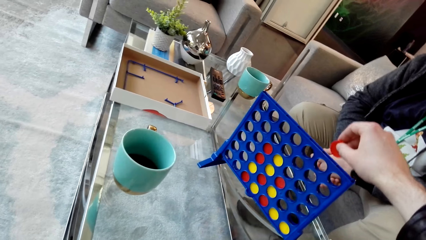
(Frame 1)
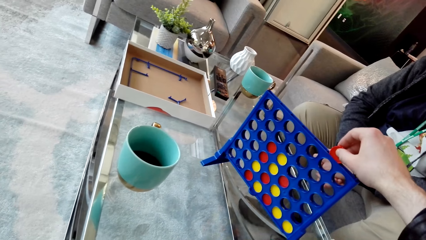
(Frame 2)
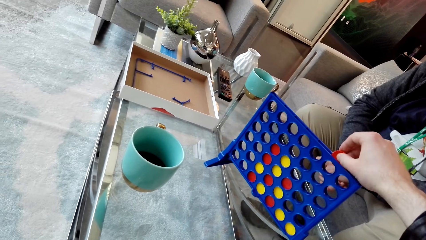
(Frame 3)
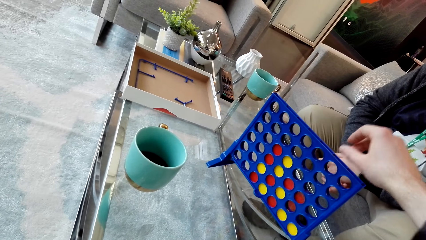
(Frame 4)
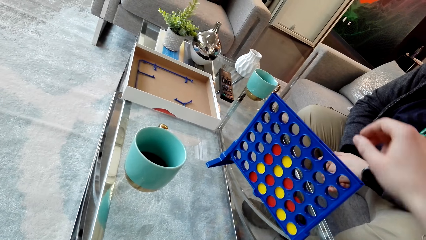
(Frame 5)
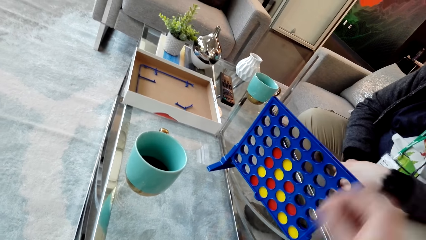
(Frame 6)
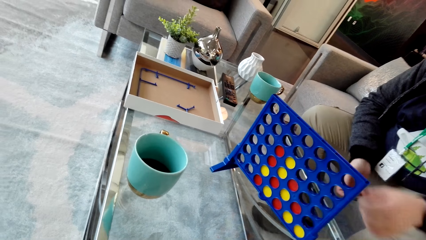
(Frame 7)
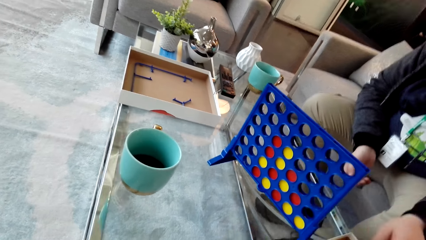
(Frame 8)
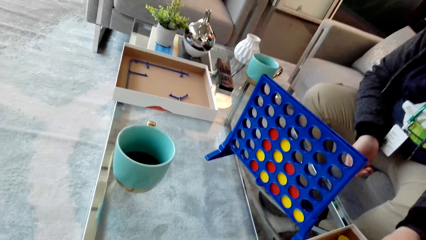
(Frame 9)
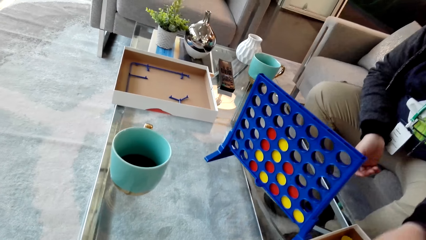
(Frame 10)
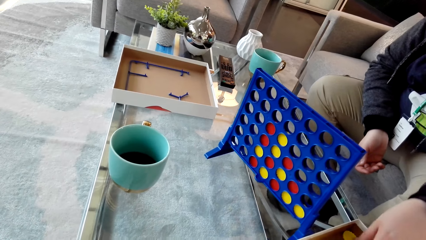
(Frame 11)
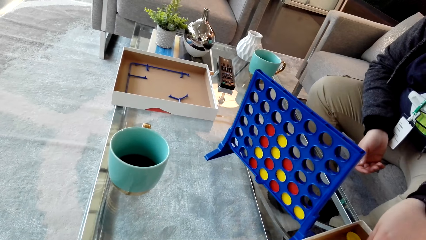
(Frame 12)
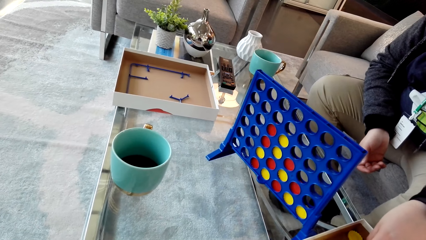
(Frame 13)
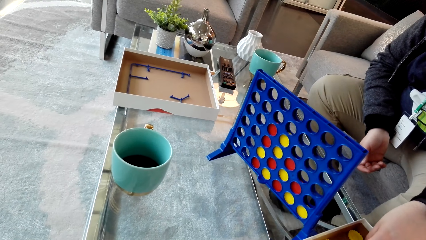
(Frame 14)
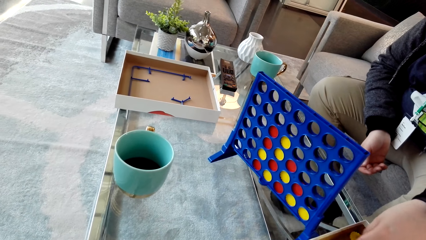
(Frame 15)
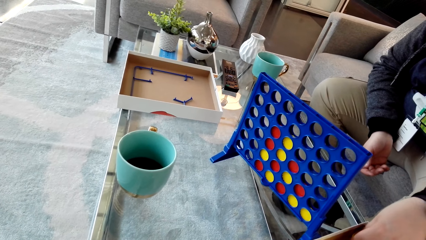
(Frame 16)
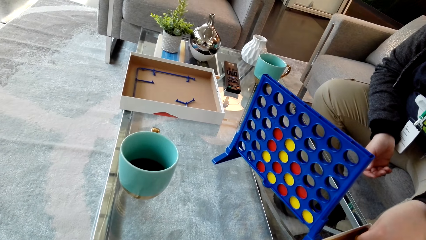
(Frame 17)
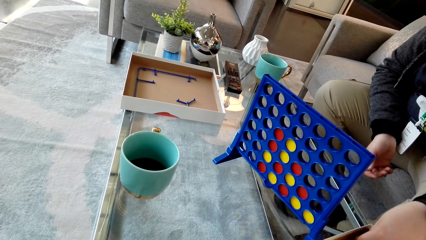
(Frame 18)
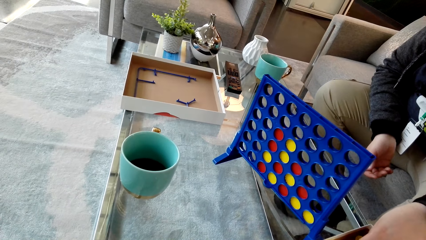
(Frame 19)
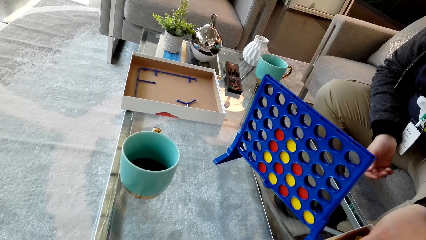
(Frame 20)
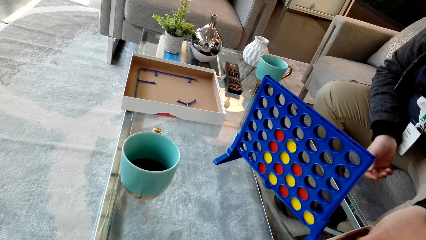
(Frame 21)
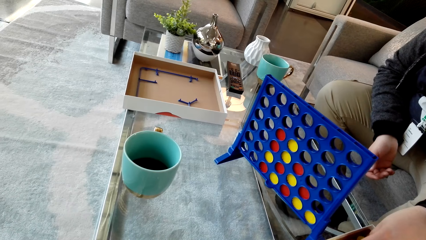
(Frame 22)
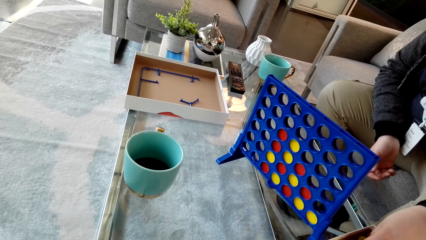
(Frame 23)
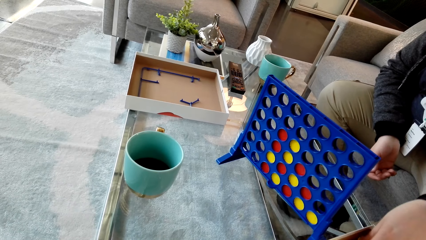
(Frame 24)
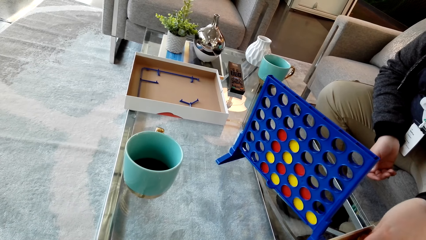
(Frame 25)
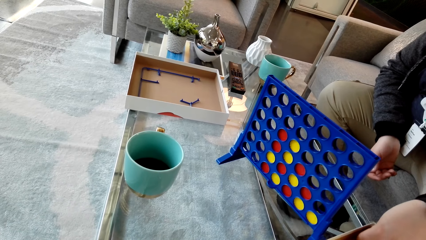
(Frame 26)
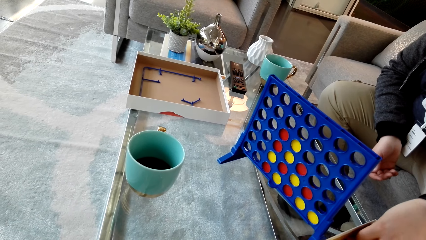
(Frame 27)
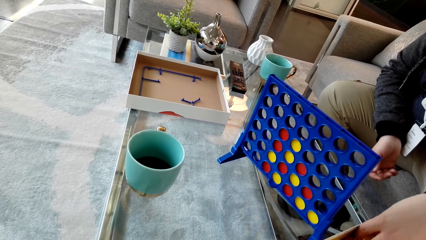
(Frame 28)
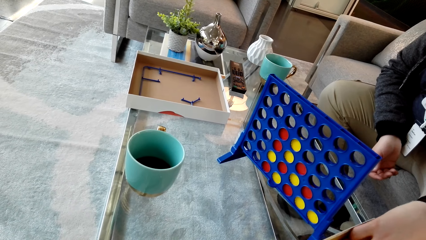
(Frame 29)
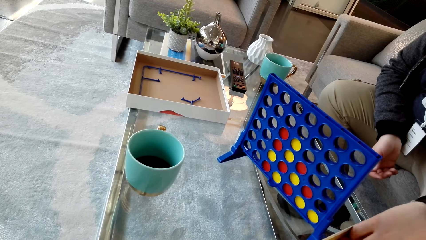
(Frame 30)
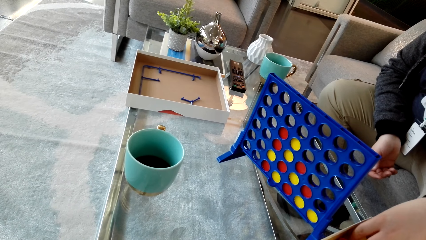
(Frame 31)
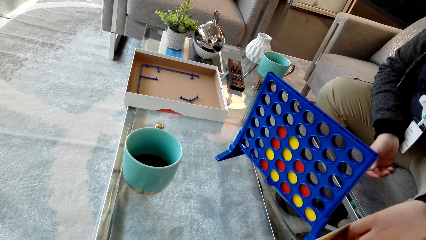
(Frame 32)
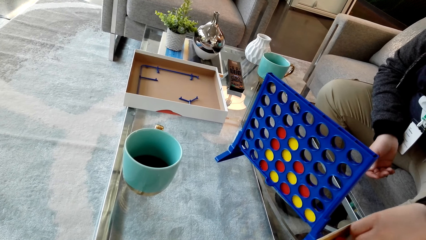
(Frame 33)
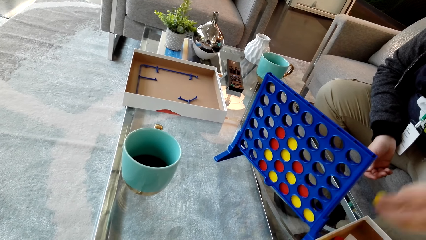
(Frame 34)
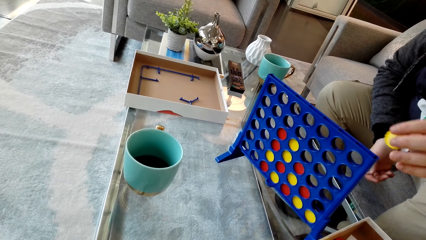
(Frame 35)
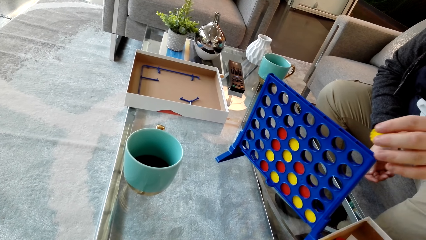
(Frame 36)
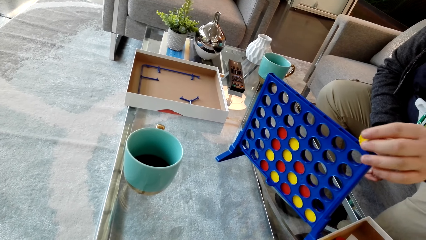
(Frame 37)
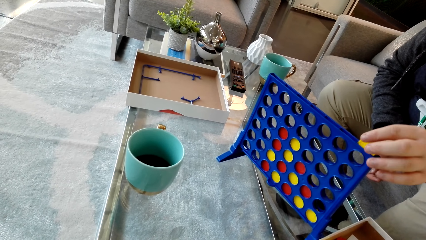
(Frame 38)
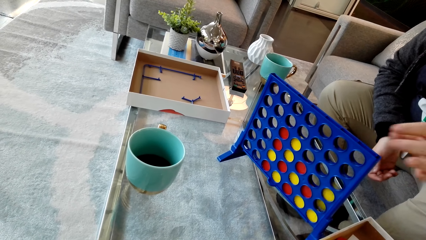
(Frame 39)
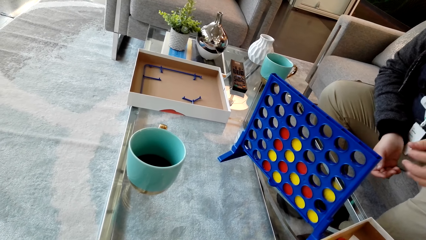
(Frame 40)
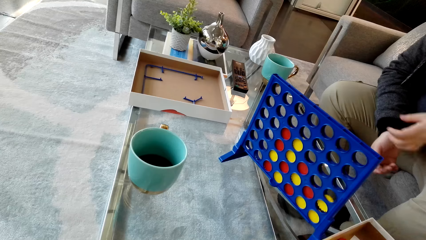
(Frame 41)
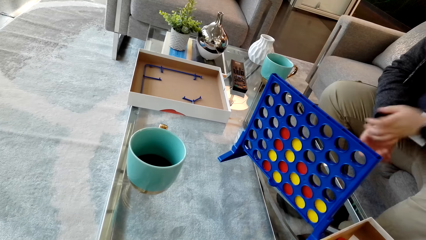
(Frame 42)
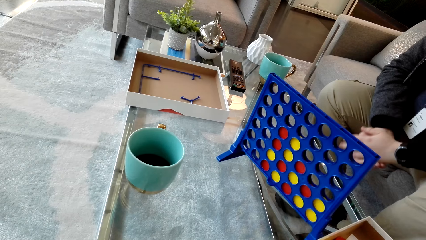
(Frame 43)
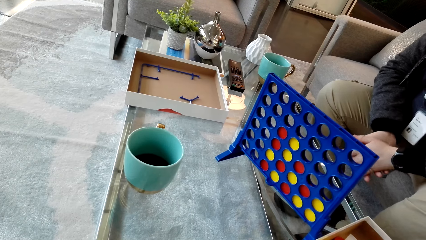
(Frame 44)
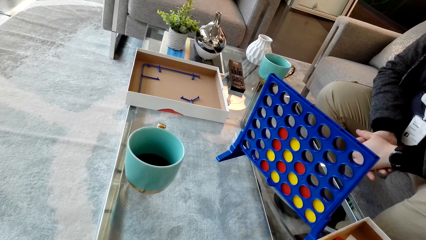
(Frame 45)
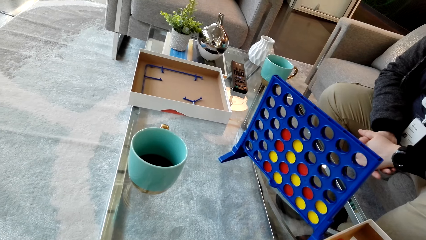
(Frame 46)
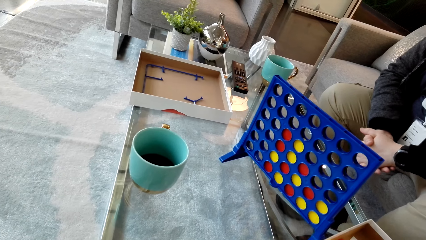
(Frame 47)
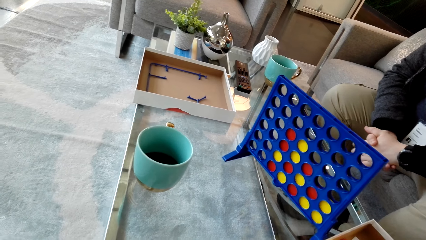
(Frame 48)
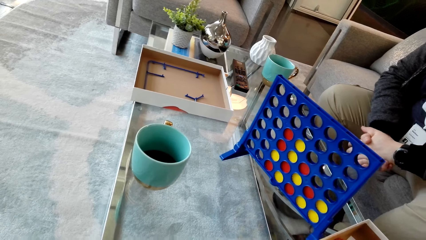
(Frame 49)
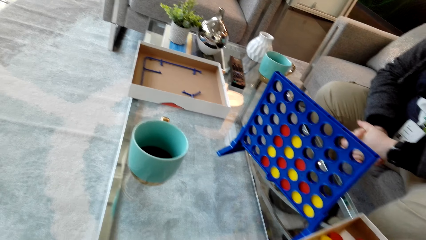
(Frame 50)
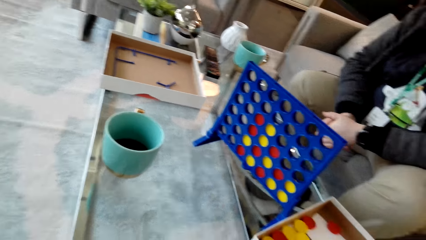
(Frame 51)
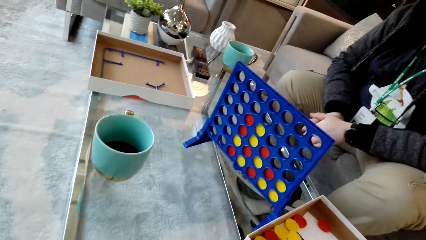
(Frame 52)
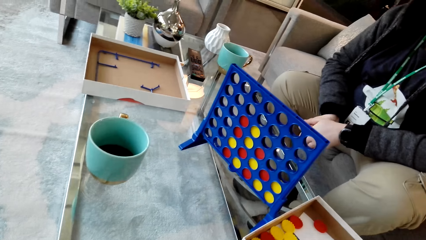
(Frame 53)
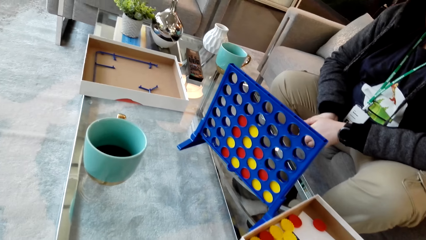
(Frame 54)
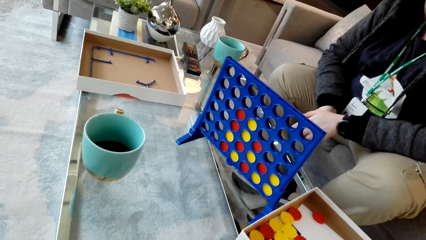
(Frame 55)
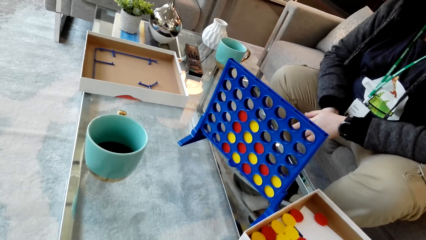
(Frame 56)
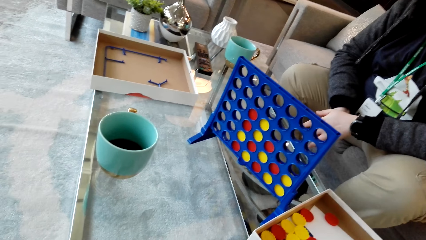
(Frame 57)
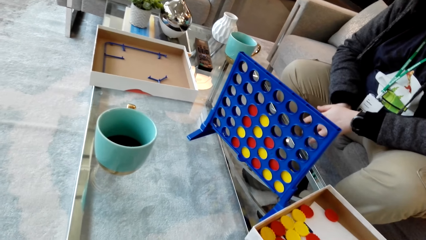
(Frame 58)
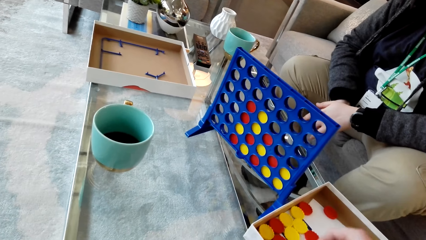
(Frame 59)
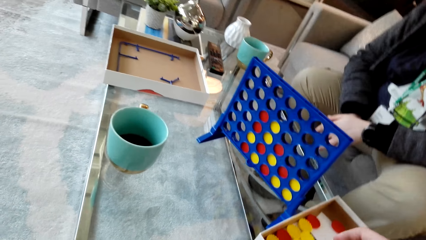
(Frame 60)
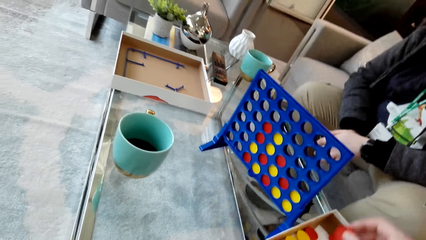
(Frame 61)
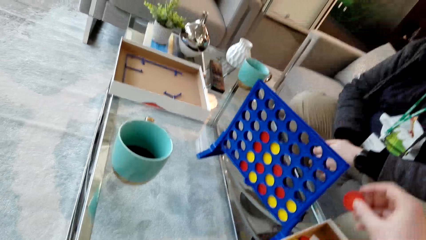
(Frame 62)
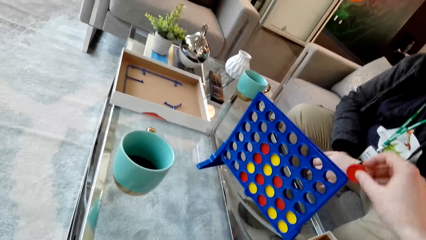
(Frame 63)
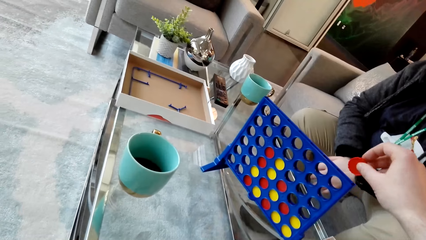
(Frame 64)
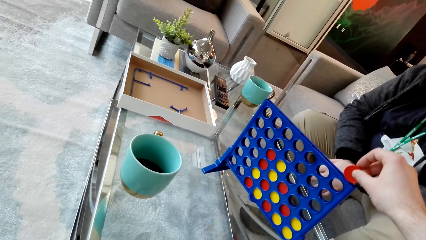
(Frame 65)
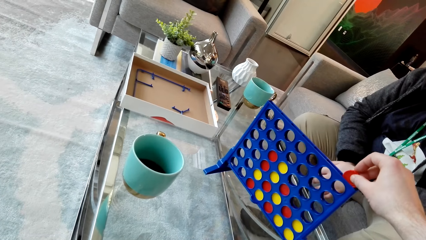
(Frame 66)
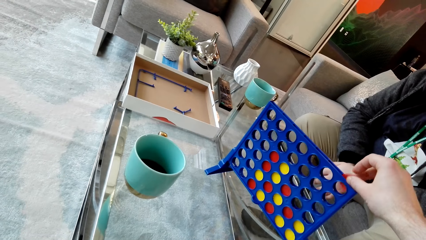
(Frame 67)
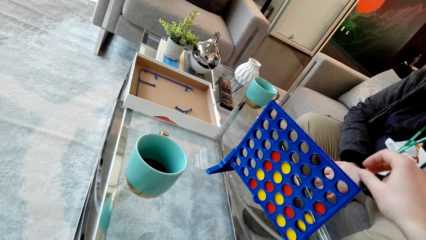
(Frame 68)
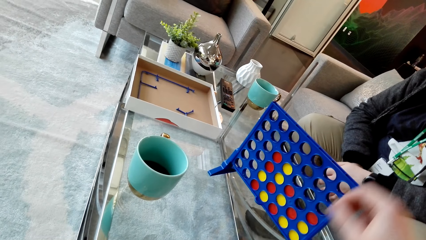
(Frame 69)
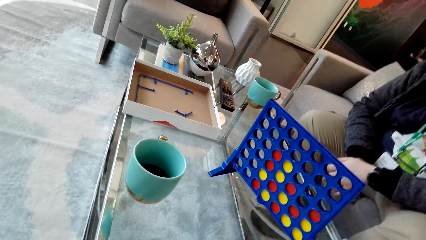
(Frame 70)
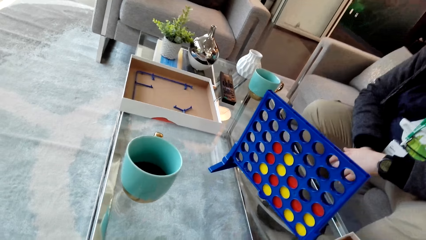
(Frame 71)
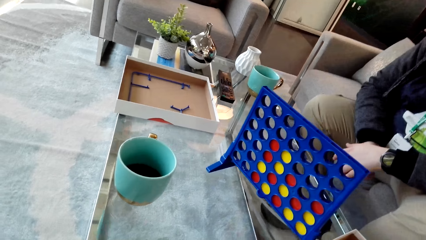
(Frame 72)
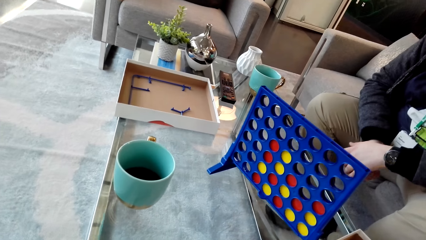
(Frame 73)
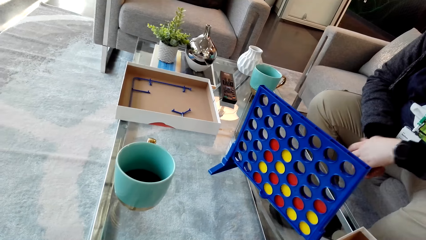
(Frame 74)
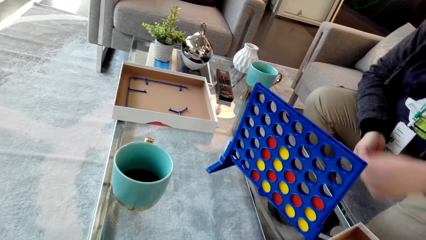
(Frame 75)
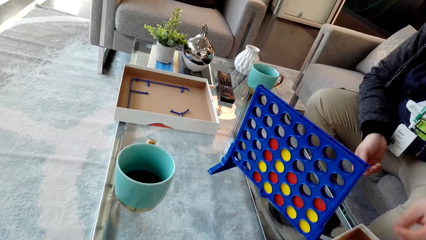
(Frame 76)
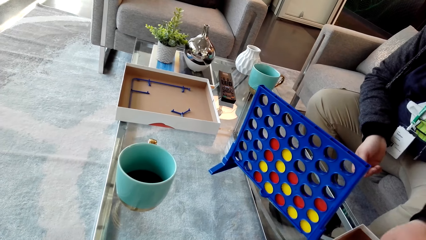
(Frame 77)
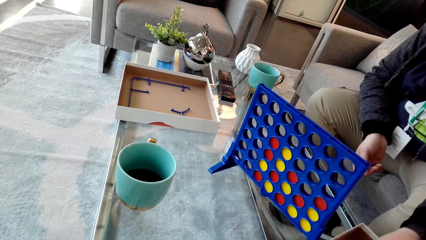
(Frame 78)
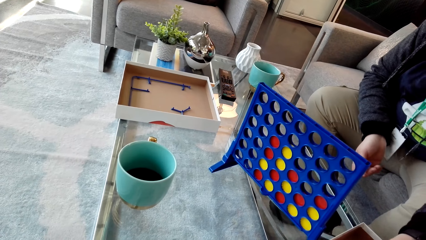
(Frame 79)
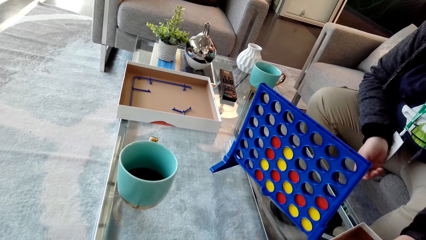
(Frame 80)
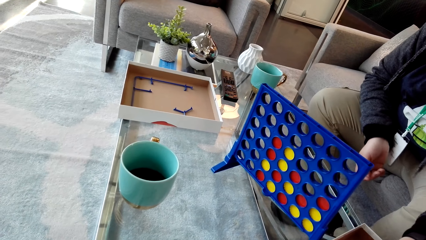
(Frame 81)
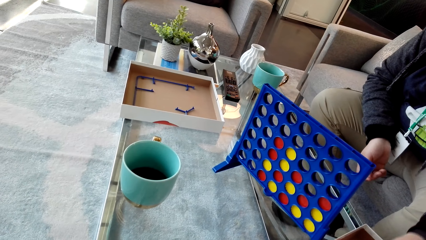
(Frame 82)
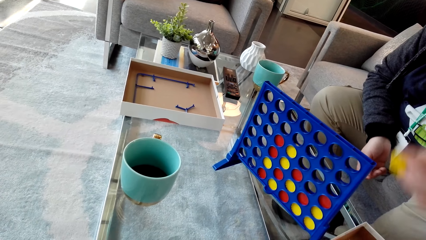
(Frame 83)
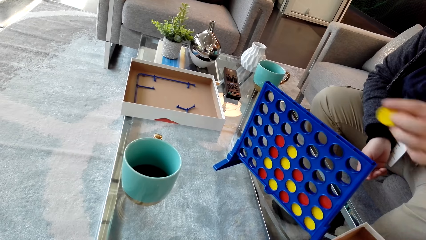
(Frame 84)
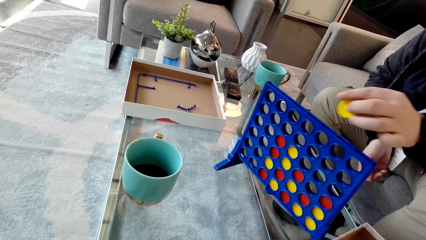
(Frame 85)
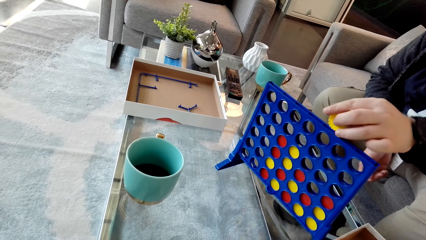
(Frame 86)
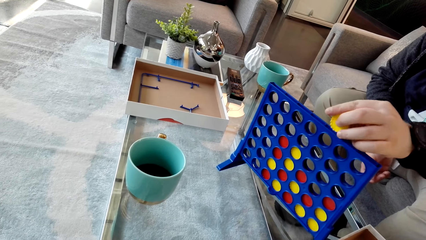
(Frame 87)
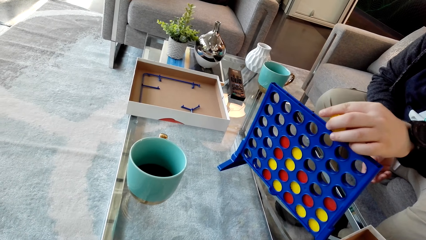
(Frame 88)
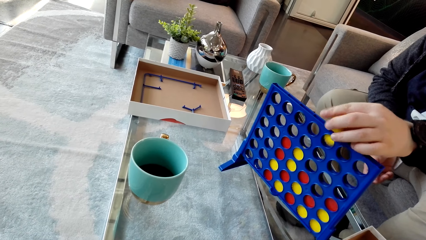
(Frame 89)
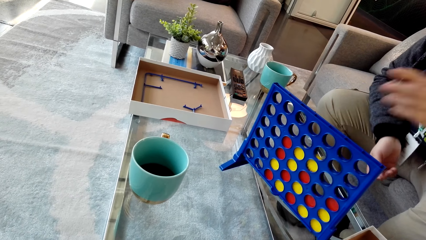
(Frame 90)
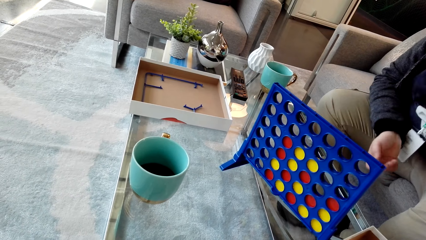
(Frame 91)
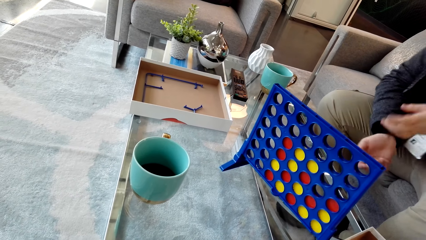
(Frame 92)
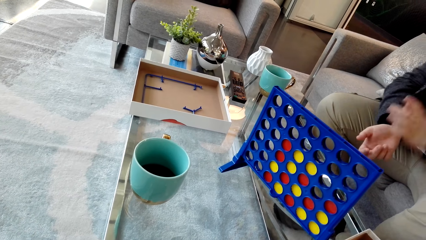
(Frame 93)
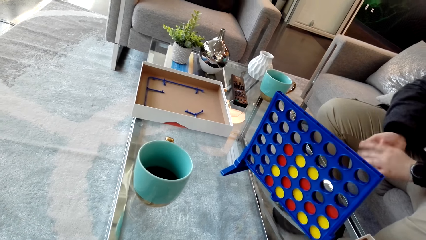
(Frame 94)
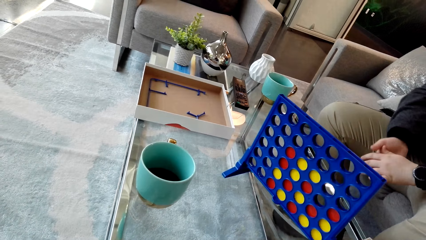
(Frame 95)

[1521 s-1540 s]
The camera wearer drops the plastic coin or dice in the plastic. A man picks up a plastic coin. The camera wearer looks around. The man picks up the dice. The man drops the plastic coin in the plastic. The man moves the hands. The camera wearer drops the plastic coin in the plastic. The man picks up a plastic coin. The man drops the plastic coin in the plastic.
